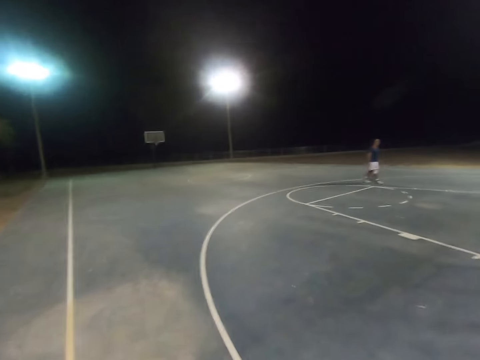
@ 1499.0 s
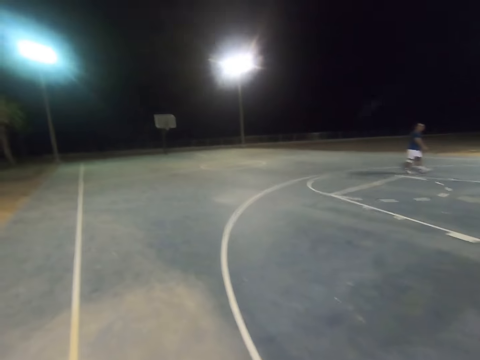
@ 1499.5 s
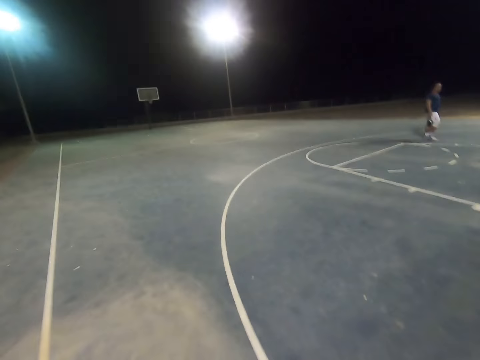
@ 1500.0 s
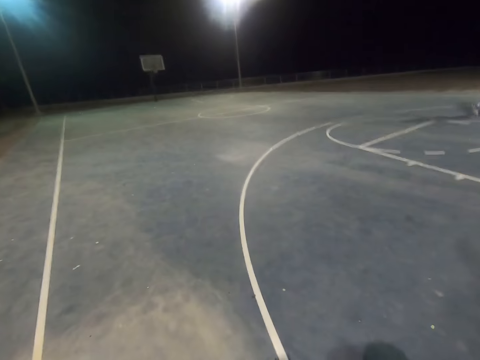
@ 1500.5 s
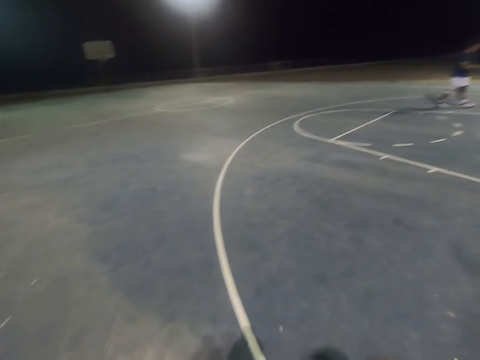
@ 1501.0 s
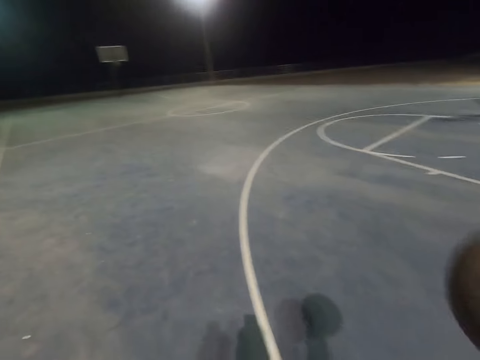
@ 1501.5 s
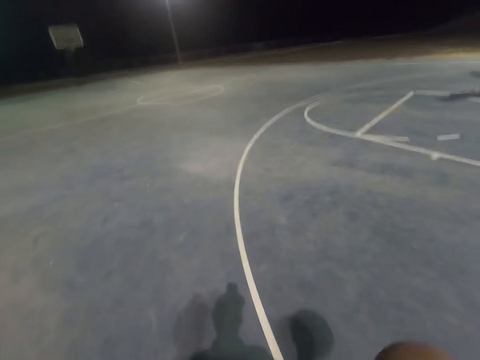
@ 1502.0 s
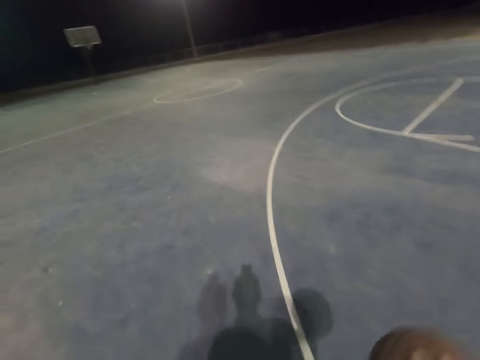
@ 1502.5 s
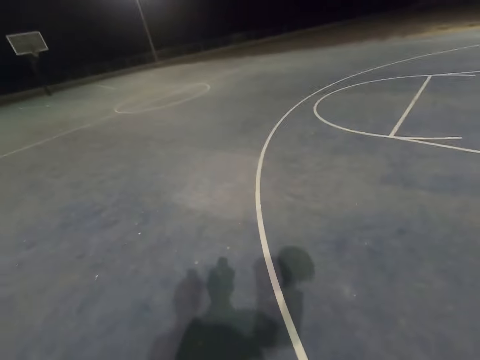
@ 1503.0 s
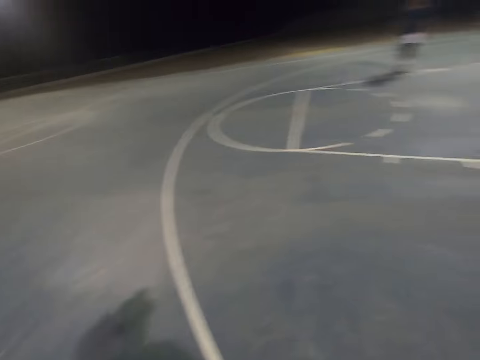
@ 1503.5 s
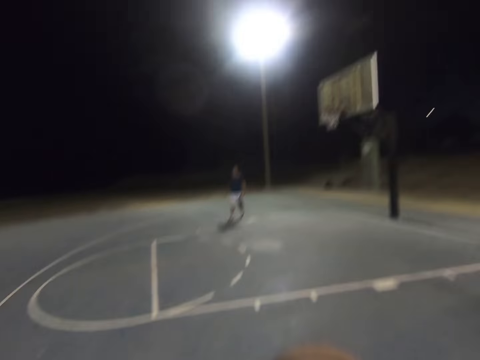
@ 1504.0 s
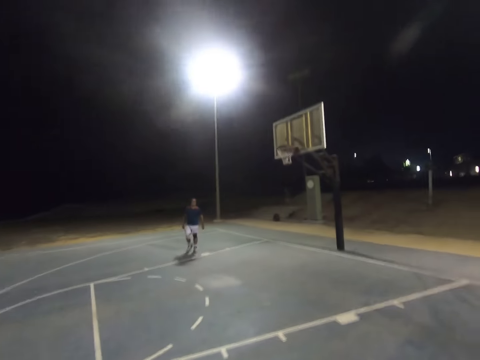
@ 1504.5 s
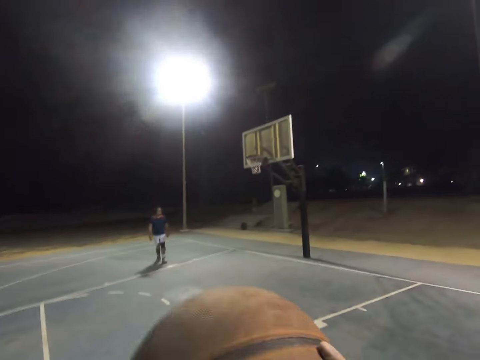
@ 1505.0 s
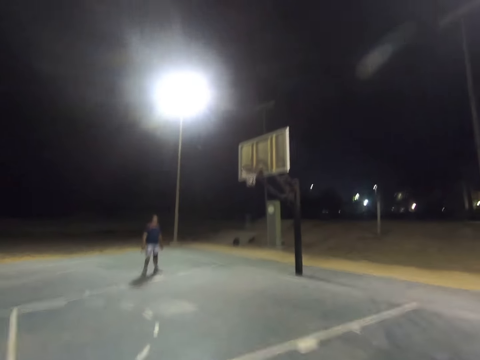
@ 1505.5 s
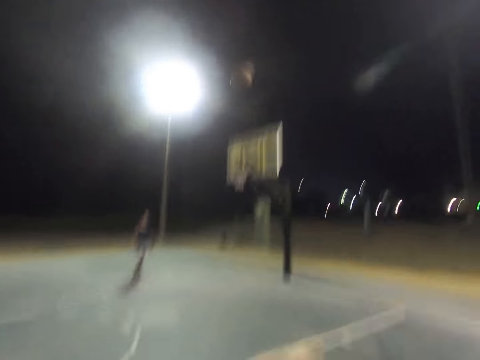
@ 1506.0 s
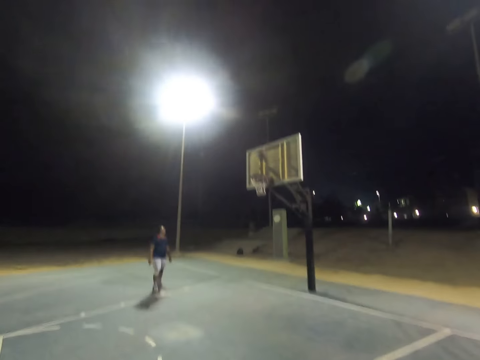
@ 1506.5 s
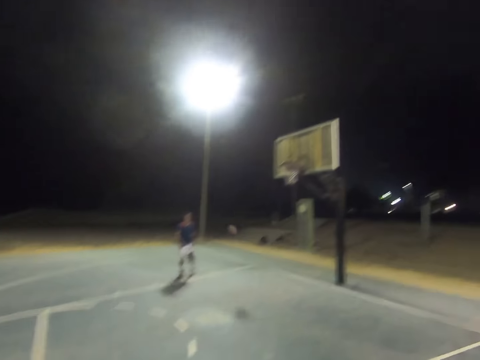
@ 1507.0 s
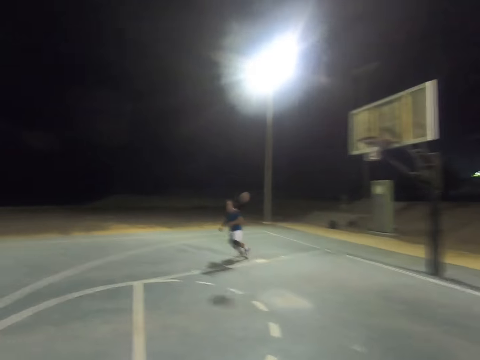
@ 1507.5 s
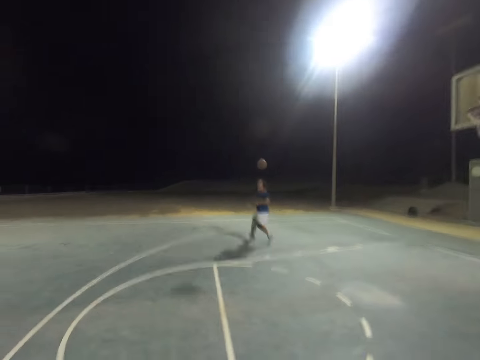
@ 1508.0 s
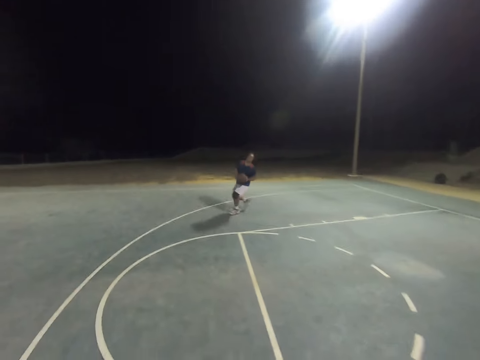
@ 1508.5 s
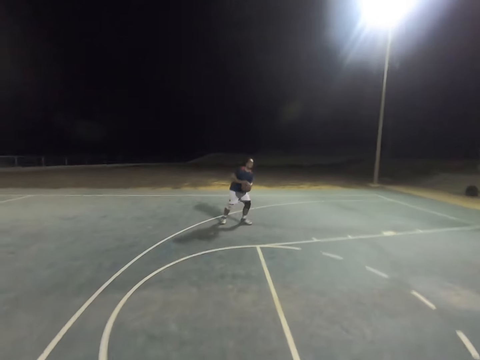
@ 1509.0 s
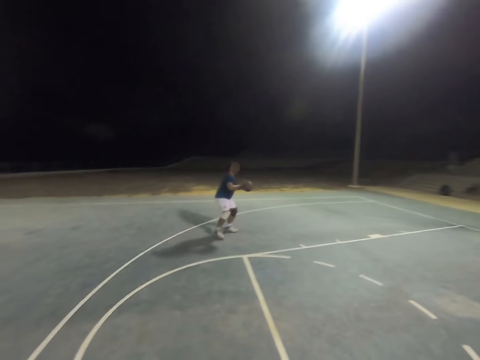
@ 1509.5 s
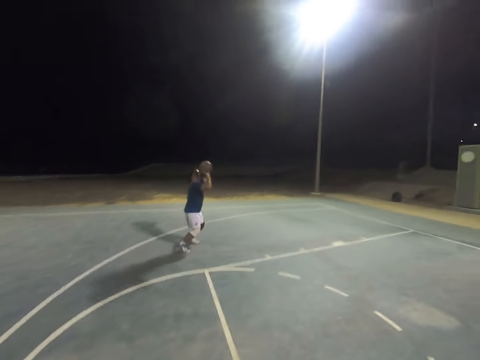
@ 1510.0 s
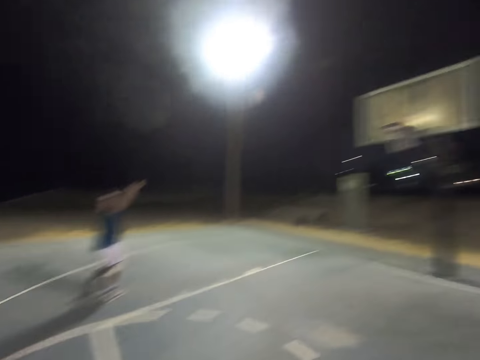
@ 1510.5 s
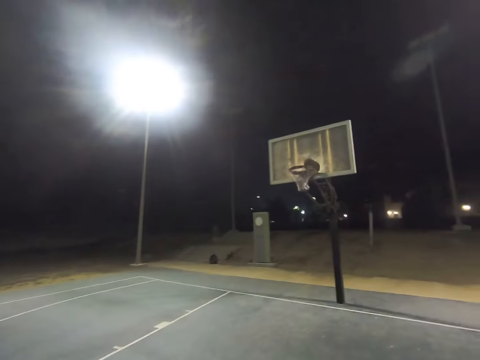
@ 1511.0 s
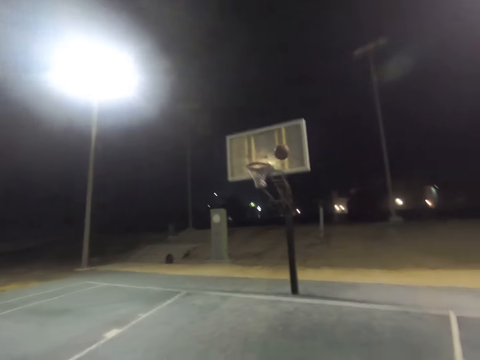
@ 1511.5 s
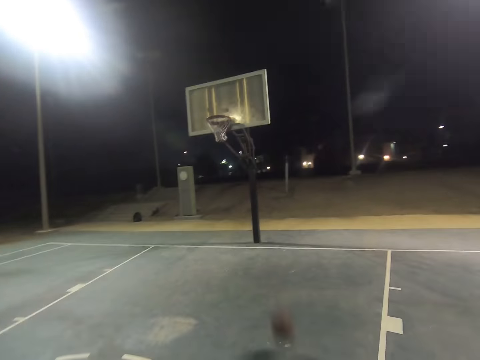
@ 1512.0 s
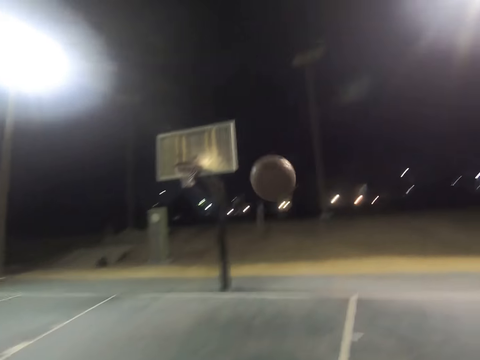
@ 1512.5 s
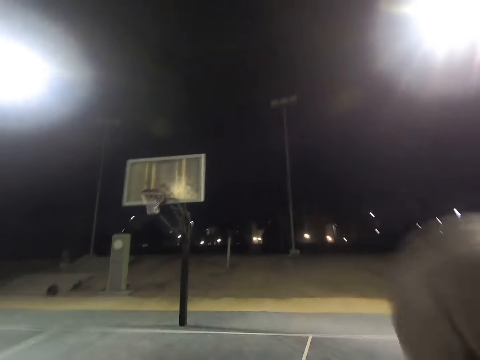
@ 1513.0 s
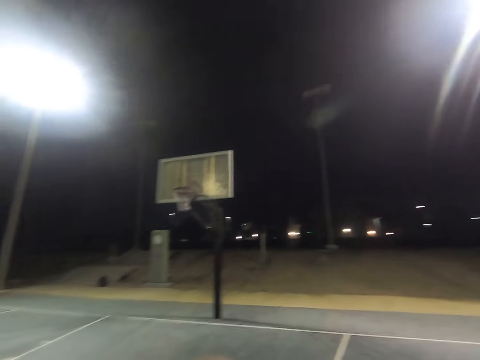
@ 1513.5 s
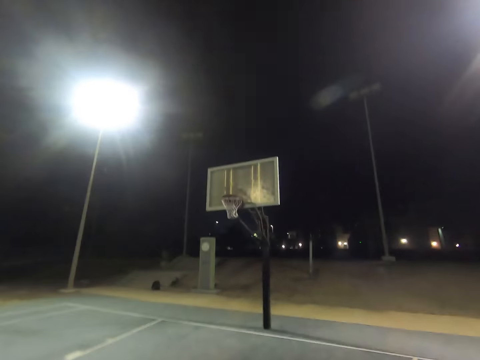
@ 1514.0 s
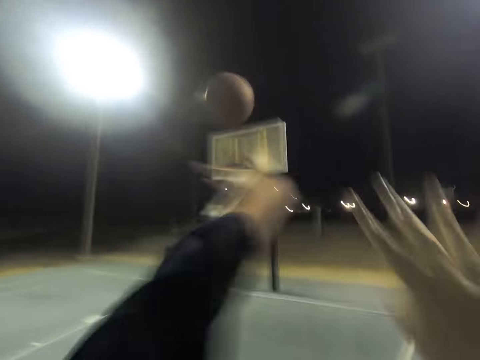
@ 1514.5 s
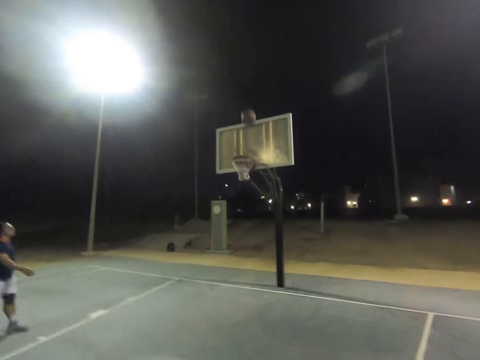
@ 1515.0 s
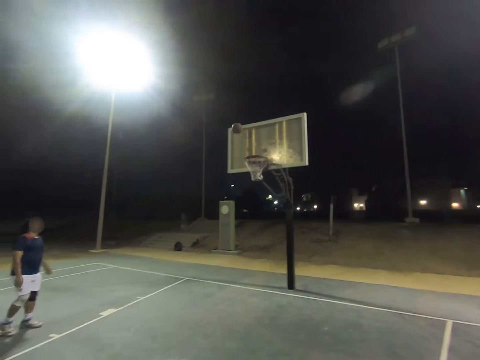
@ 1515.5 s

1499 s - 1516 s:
The camera wearer catches the basketball. They dribble the basketball. They throw the basketball at the basket. A man runs towards the basketball. The man catches the basketball. The man throws the basketball at the basket. The camera wearer catches the basketball. They throw the basketball at the basket.

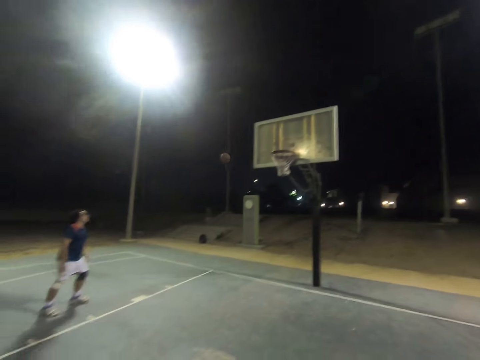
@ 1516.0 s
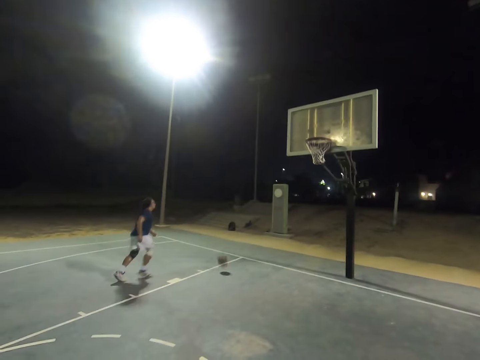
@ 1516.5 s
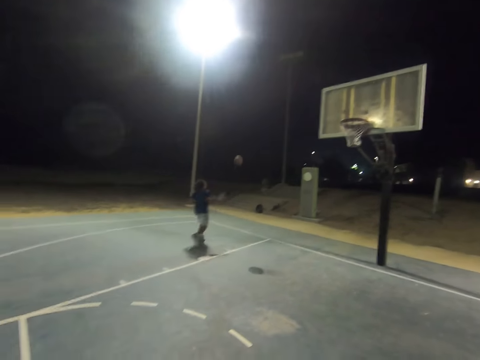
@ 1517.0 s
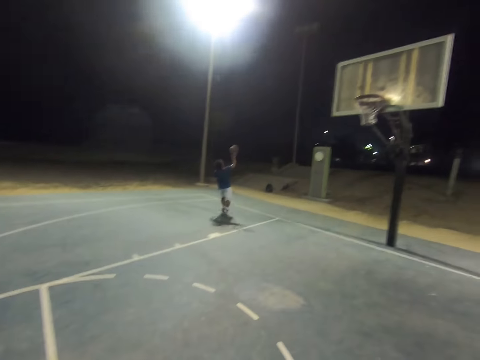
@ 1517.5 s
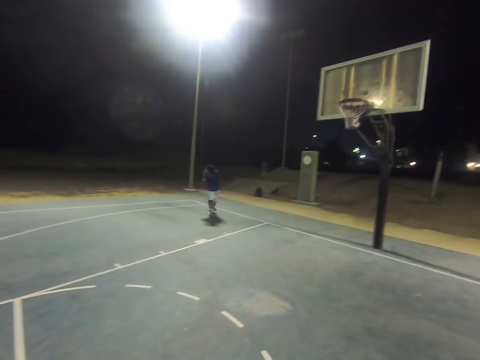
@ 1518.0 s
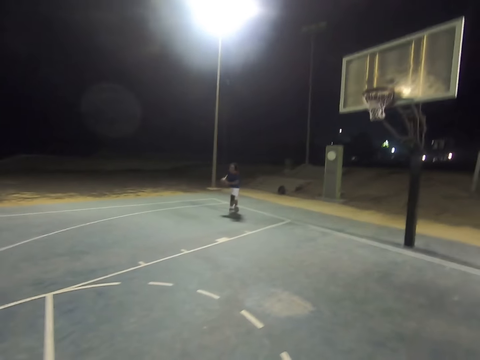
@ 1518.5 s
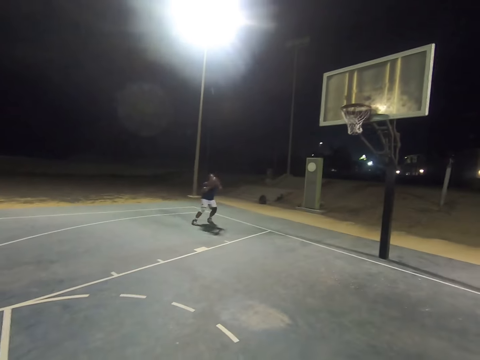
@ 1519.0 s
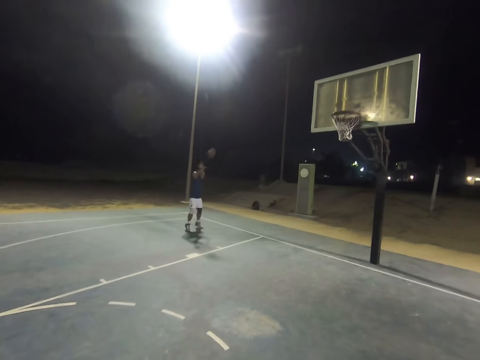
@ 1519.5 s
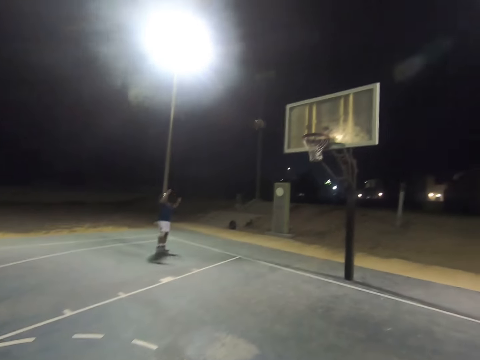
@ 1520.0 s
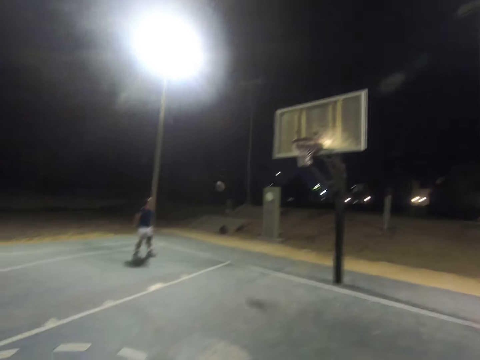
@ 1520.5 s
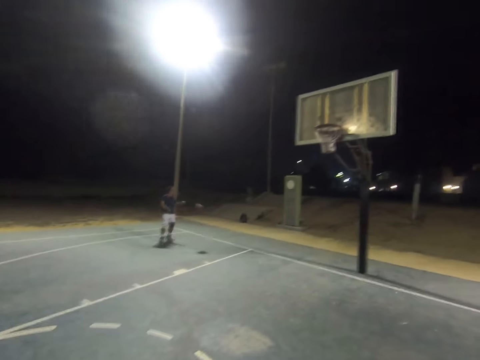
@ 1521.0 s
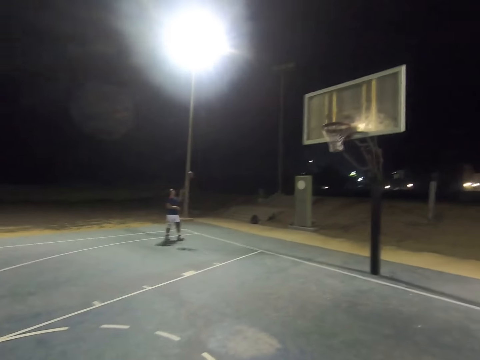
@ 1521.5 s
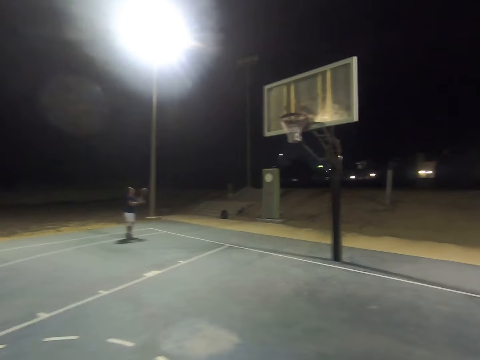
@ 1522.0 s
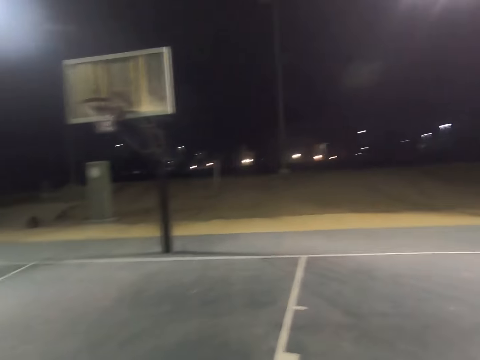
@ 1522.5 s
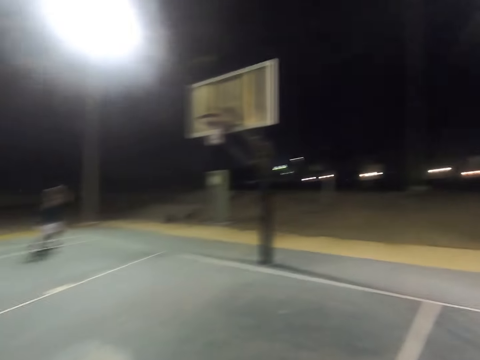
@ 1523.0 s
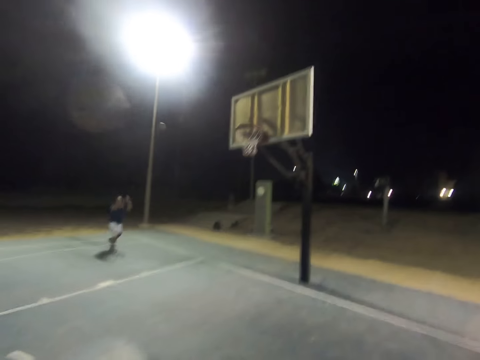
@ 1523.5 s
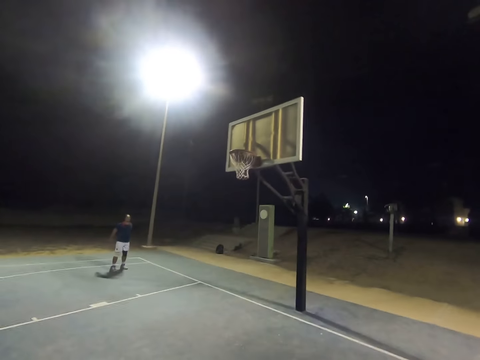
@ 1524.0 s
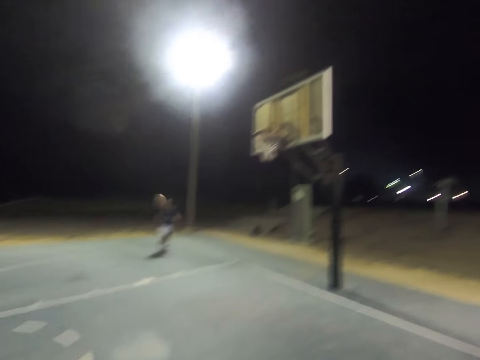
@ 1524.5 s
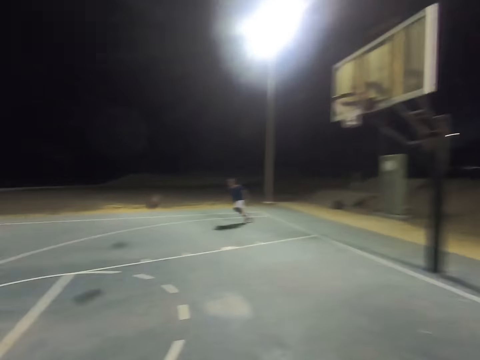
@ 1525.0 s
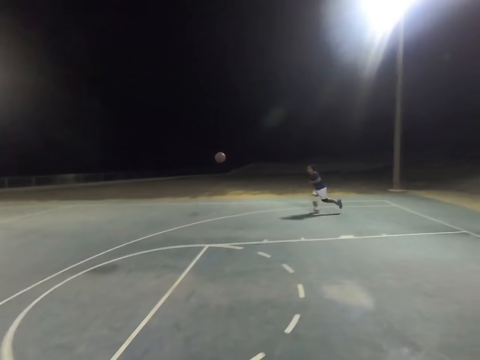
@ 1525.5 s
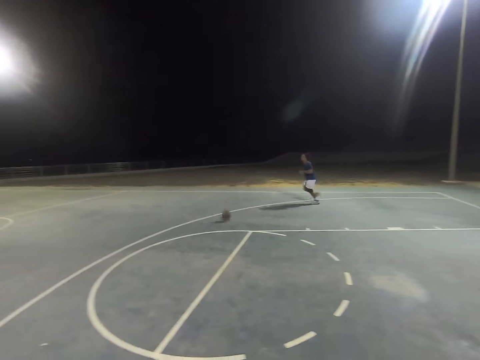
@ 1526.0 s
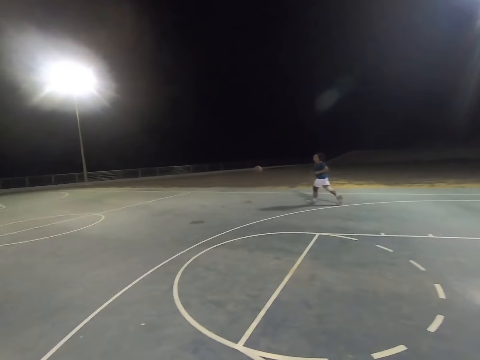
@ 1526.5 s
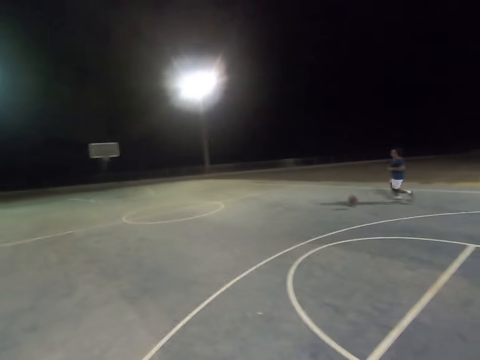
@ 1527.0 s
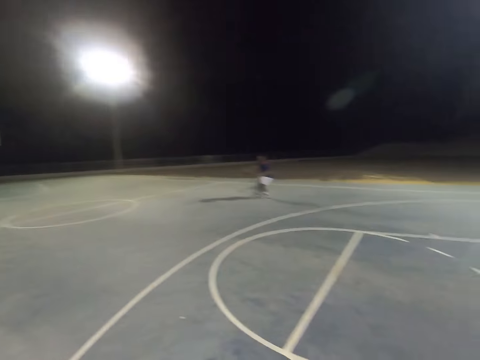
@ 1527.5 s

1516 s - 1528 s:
A man runs towards the basketball. The man catches the basketball. The man throws the basketball at the basket. The man catches the basketball. The camera wearer looks at the basket. The man throws the basketball at the basket. The man runs towards the basketball.
